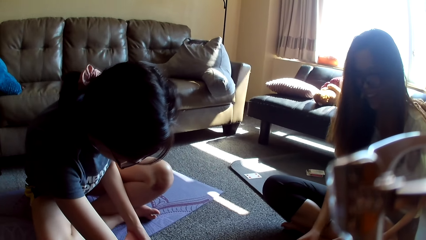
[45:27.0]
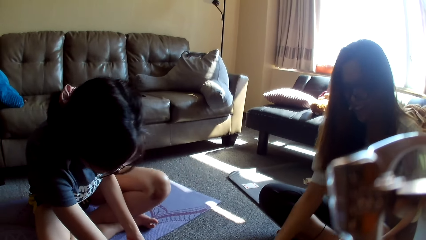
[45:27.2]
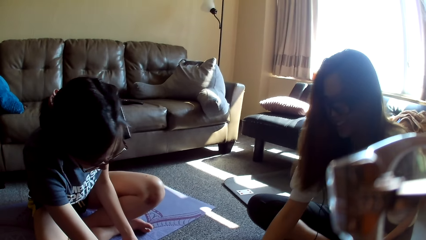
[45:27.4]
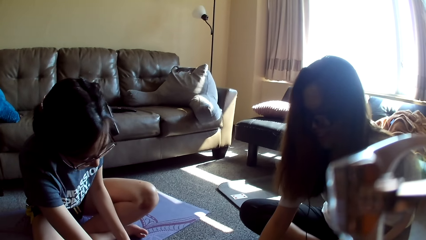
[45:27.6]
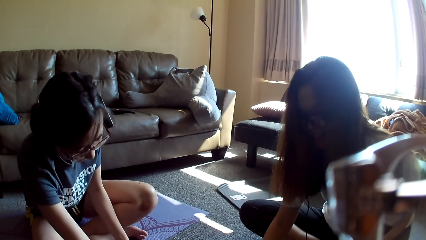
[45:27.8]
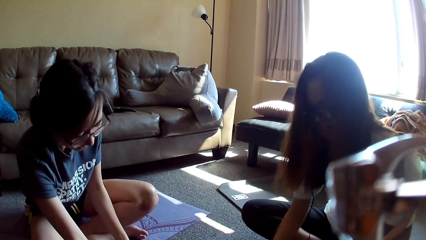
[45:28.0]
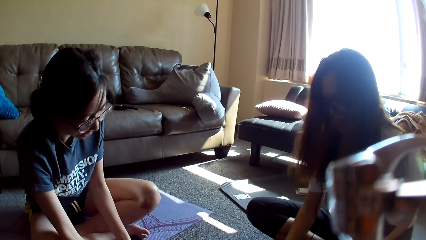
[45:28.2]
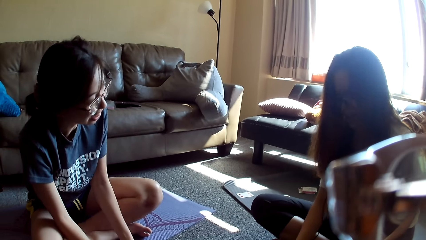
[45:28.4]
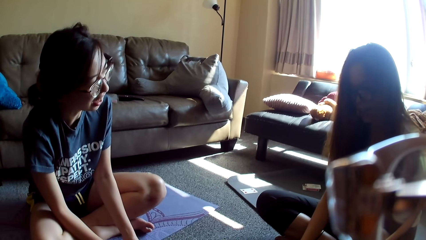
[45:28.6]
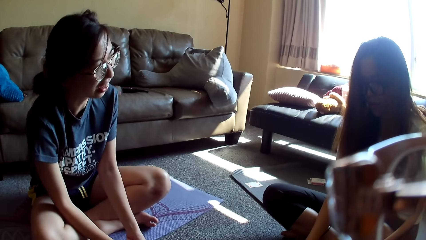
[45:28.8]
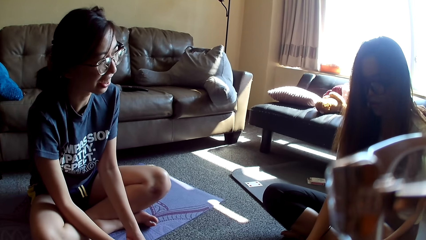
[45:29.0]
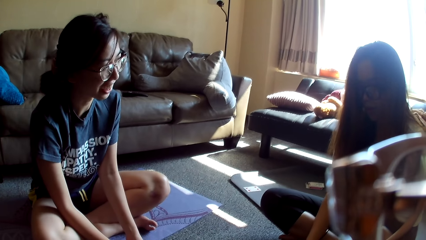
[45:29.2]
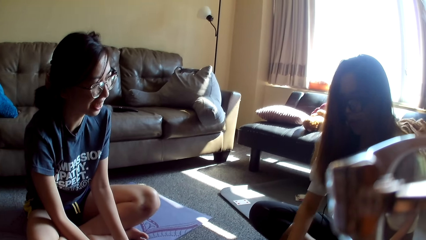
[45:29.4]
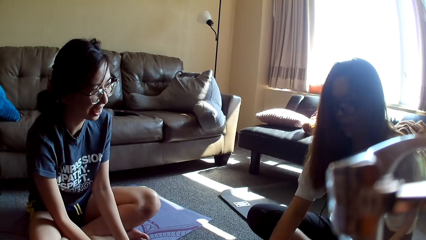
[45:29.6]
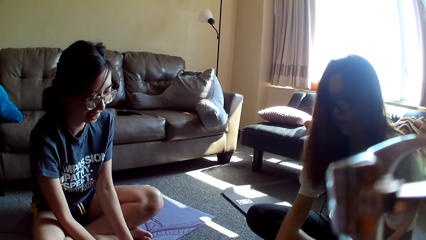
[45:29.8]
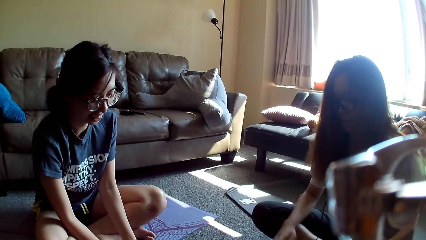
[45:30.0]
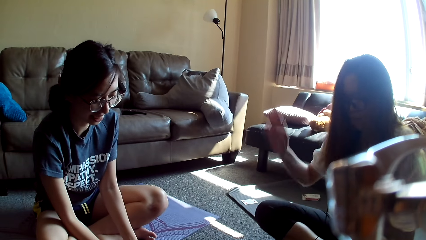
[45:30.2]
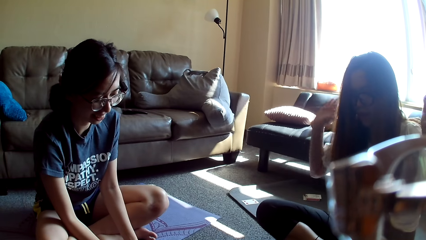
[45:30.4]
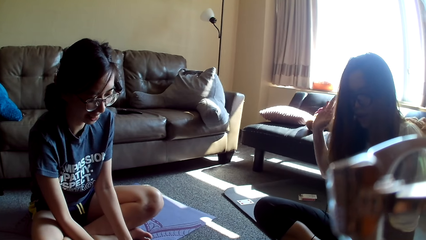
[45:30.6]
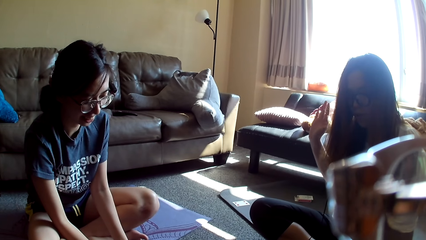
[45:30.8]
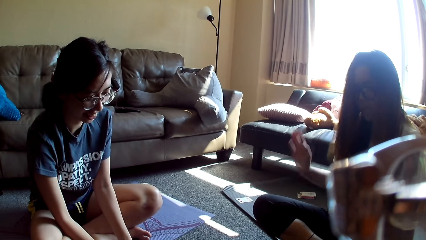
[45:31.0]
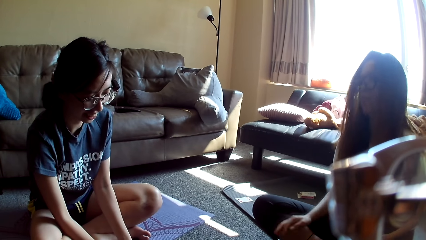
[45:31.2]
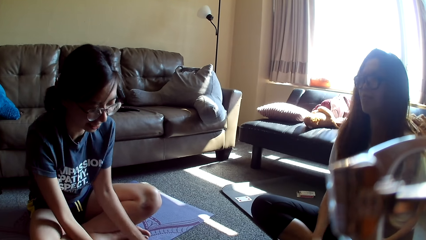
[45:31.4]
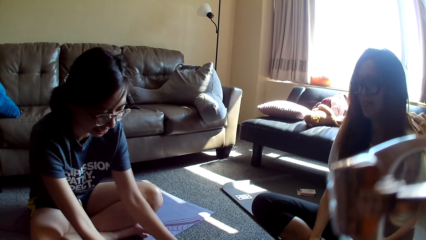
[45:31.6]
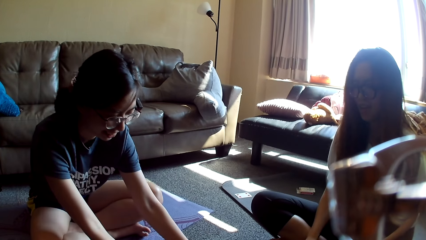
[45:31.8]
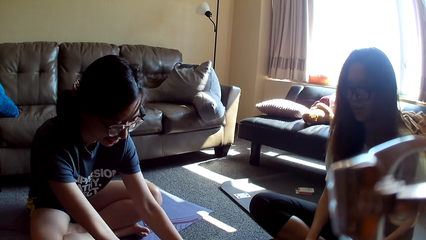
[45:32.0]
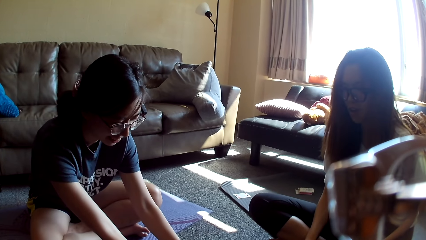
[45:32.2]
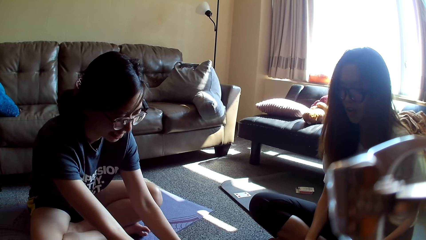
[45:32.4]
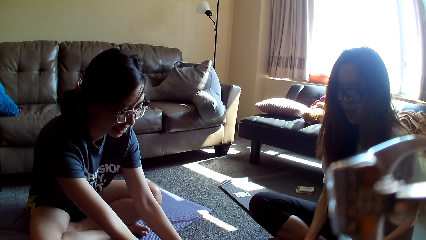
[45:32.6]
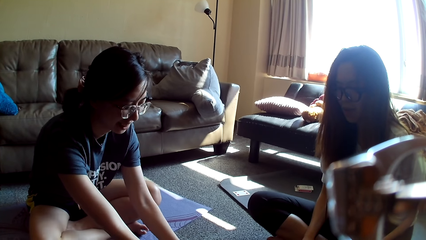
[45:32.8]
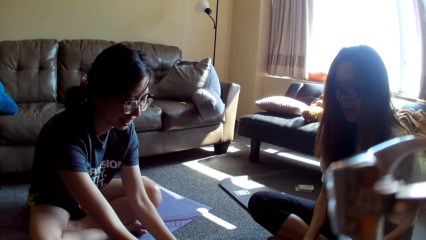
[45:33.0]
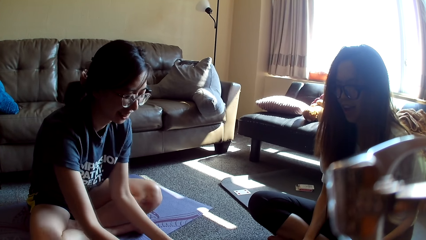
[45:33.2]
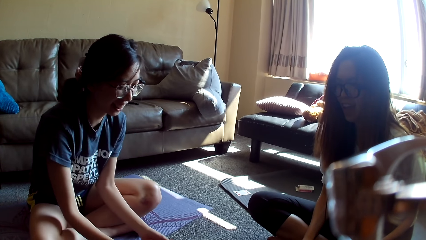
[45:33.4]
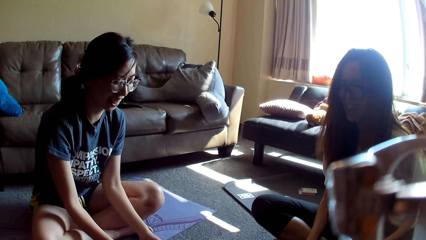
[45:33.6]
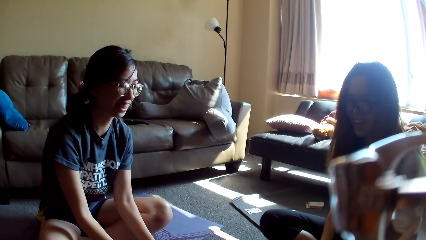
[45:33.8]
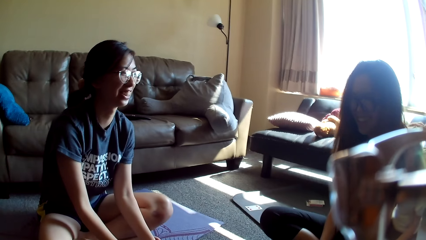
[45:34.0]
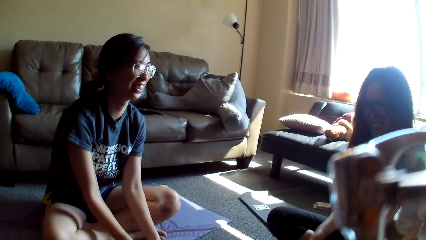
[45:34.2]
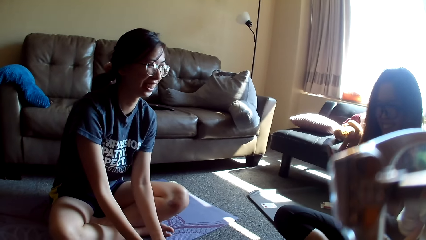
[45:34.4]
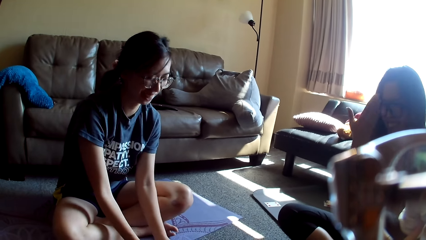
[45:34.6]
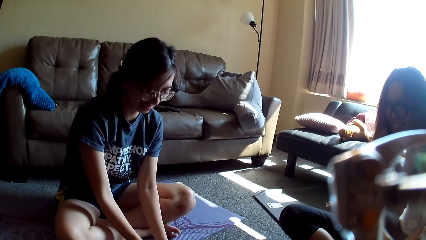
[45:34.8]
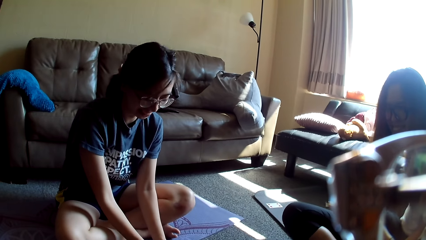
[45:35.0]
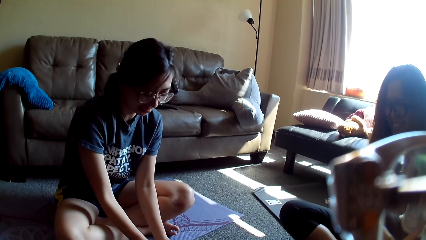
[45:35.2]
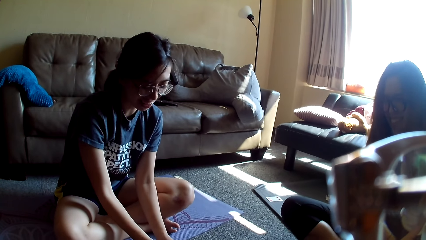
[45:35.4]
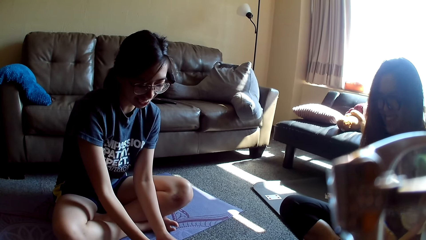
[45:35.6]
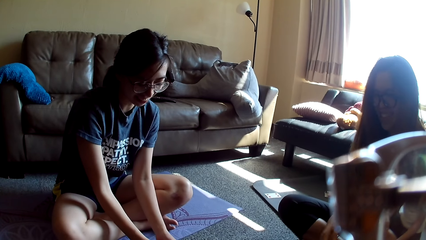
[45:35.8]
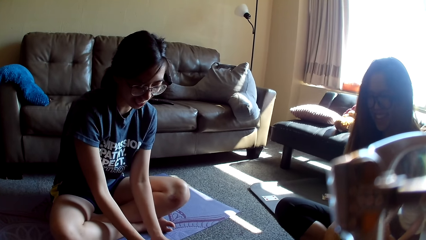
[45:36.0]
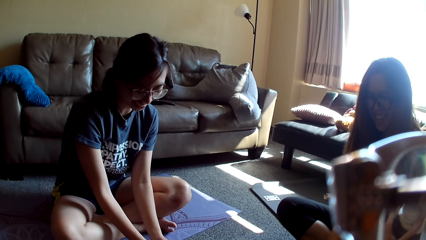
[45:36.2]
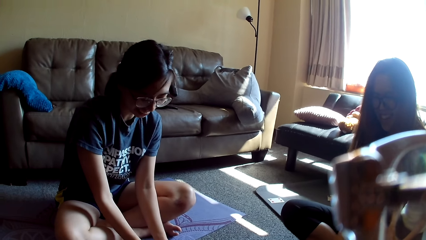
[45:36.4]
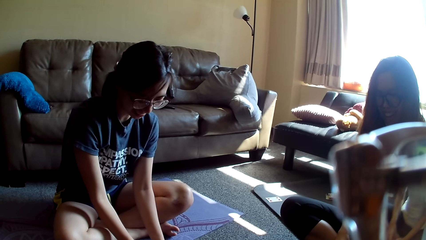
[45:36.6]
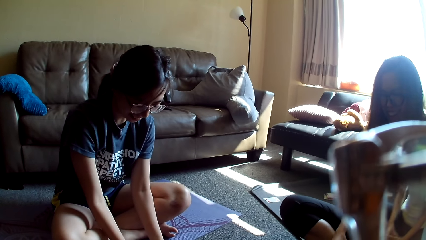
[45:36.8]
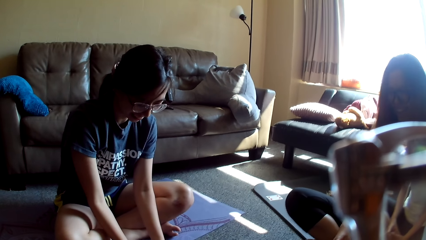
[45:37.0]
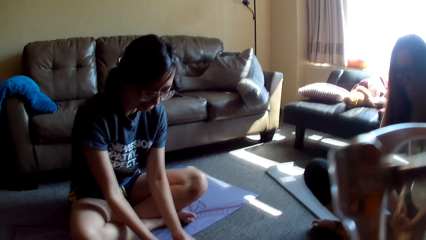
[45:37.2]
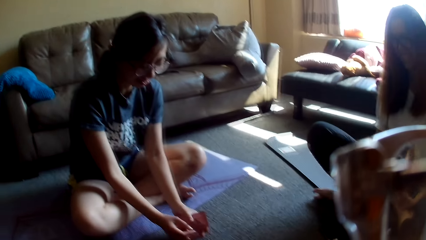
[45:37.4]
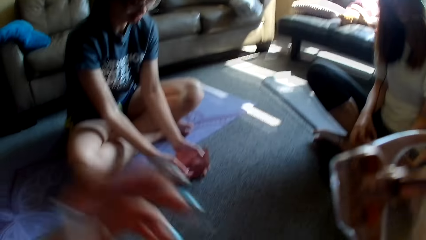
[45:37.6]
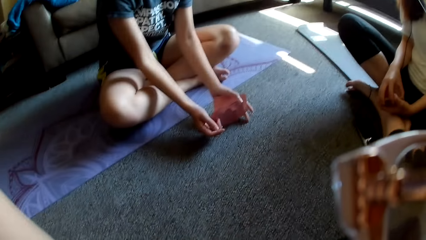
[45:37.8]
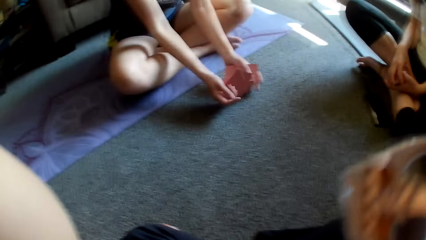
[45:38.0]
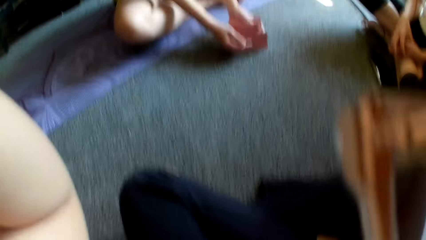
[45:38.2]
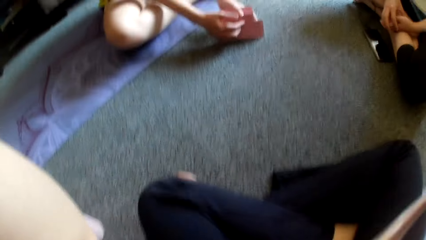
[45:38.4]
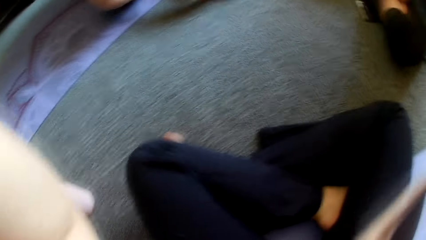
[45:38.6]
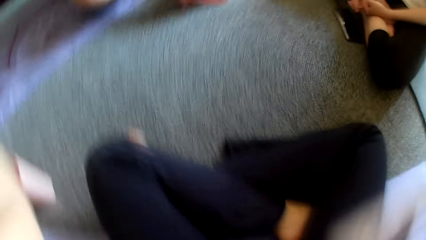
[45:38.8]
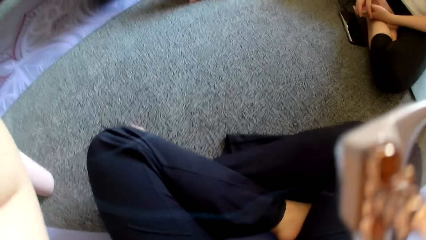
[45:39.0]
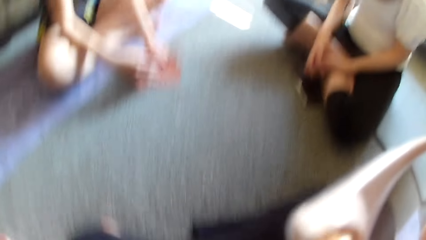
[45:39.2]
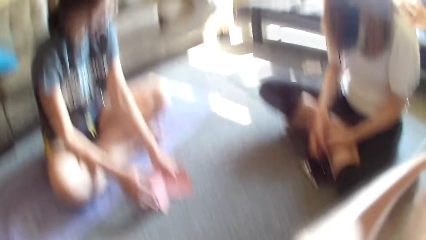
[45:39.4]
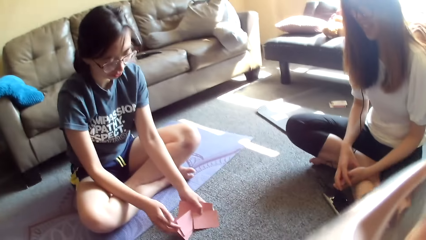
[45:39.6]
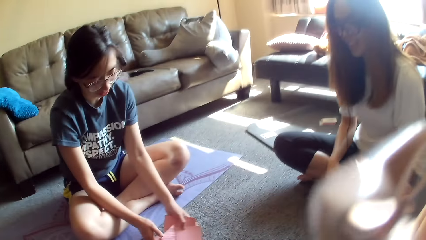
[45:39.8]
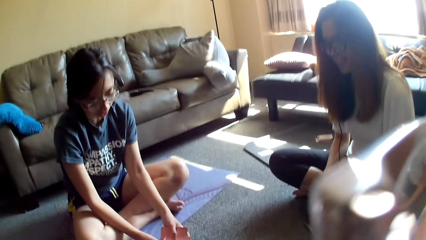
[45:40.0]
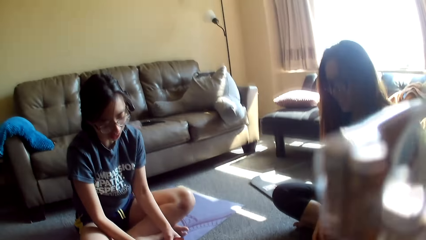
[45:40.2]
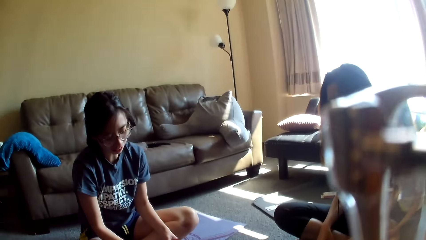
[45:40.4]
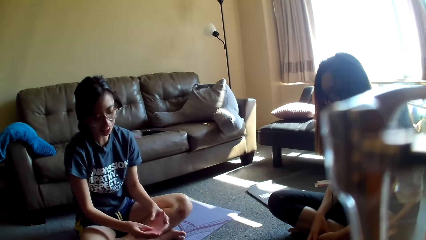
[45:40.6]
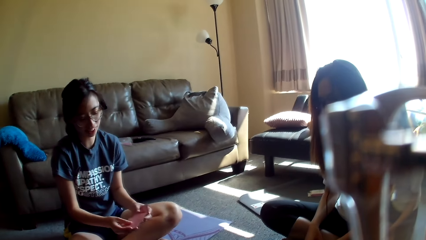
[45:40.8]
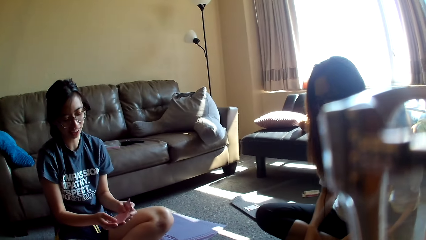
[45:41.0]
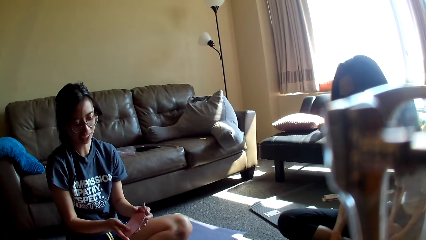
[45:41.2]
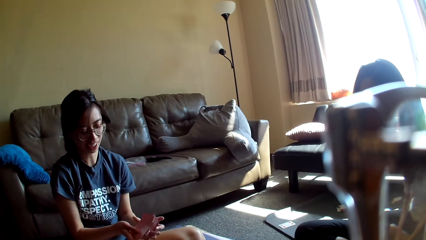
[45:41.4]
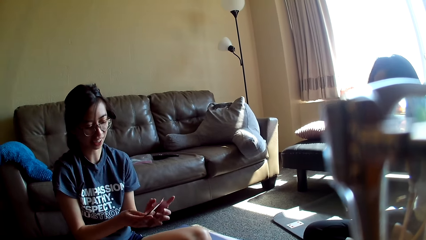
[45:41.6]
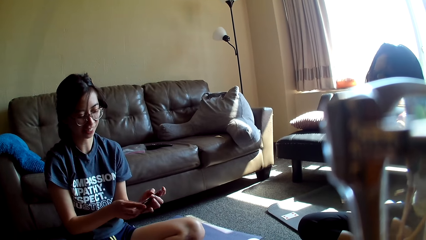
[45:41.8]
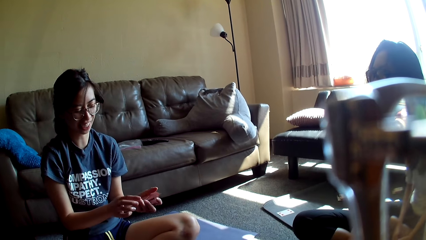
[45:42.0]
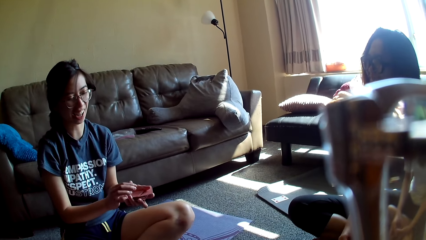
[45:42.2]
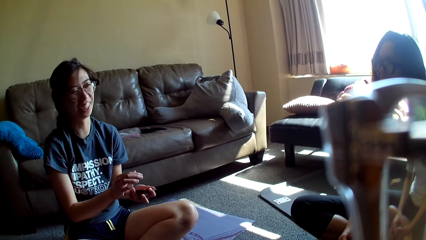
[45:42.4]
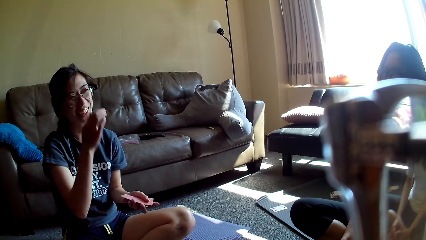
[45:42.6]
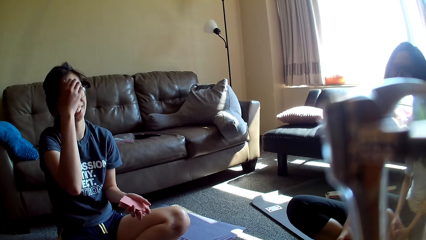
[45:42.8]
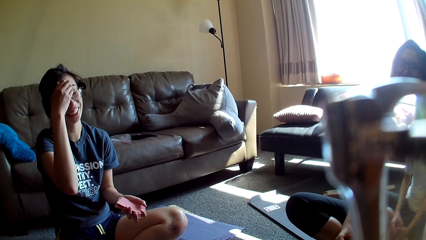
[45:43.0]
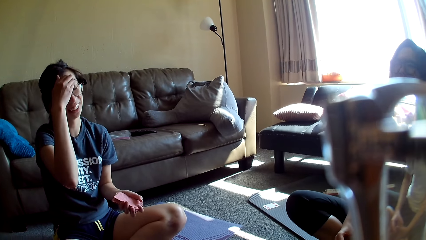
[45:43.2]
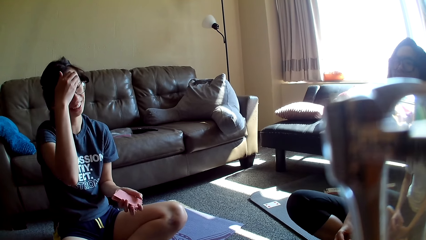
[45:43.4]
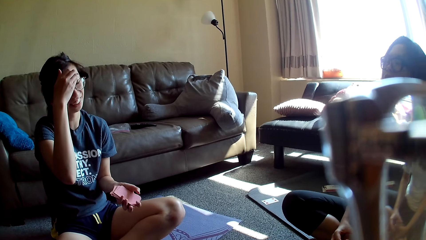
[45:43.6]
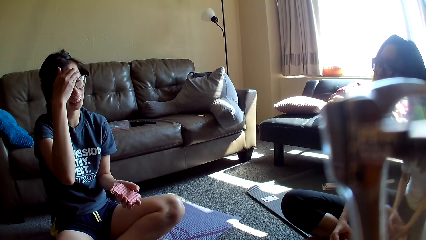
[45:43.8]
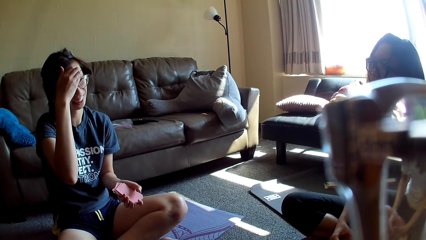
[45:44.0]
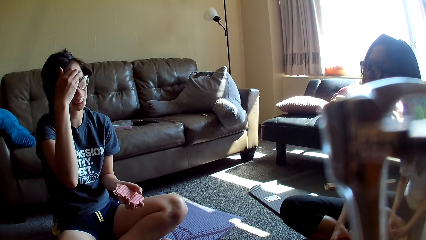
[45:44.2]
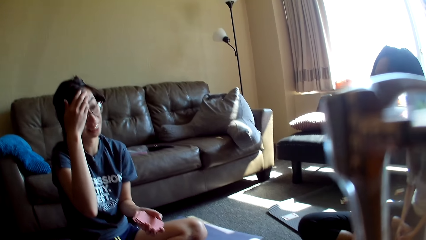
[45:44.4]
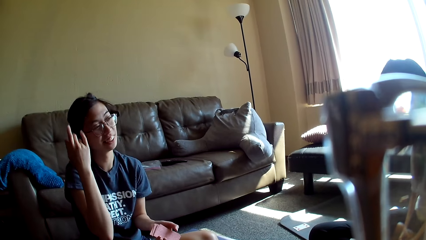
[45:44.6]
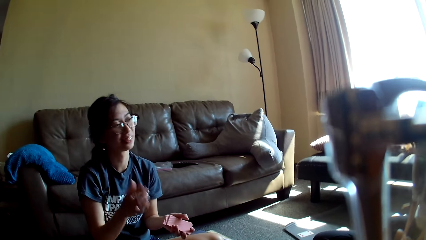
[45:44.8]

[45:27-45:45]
A lady moves a hand towards the floor. Another lady moves a hand, lifts her hands, and lowers her hands. The first lady moves her hands forward. The other lady touches the face. The first lady collects the cards. The camera wearer adjusts the camera. The first lady shuffles the cards, aligns the cards, touches the face, and rubs the face.
